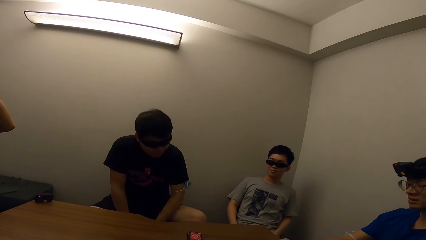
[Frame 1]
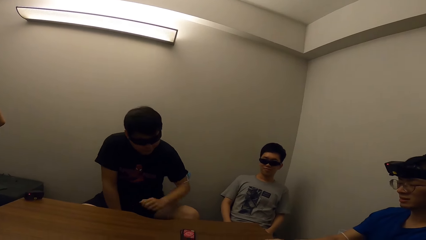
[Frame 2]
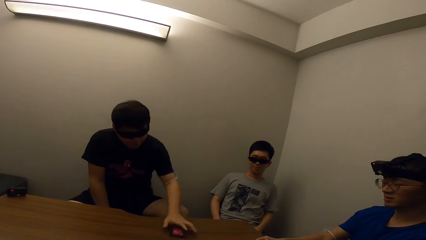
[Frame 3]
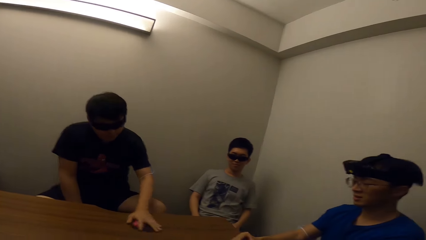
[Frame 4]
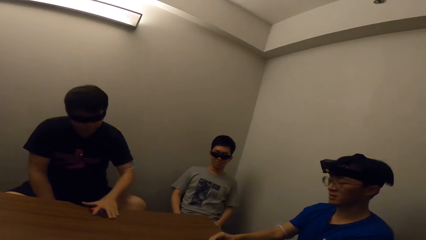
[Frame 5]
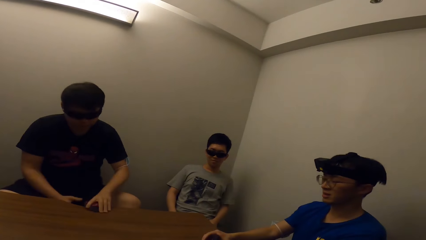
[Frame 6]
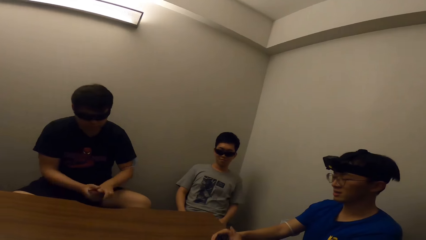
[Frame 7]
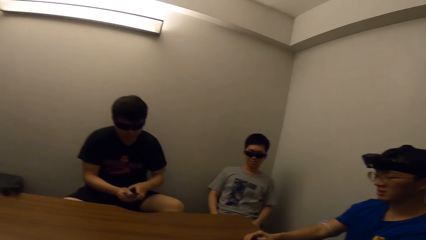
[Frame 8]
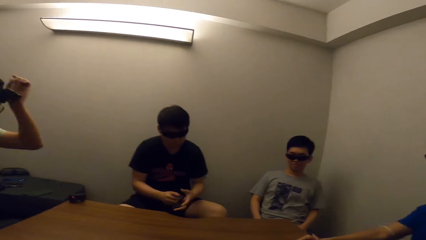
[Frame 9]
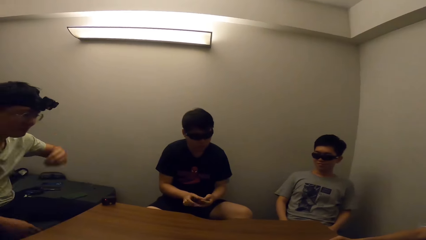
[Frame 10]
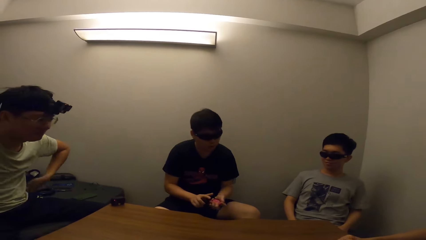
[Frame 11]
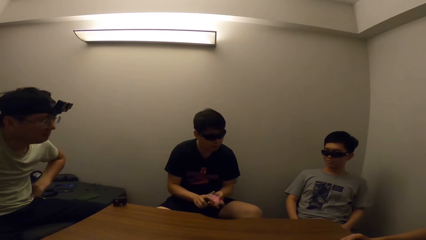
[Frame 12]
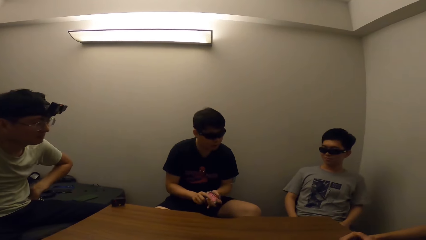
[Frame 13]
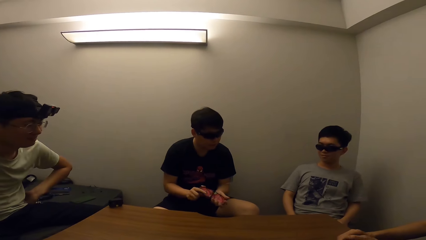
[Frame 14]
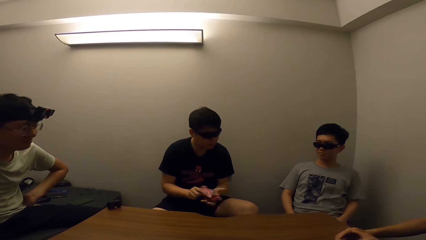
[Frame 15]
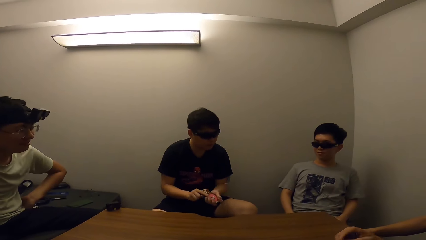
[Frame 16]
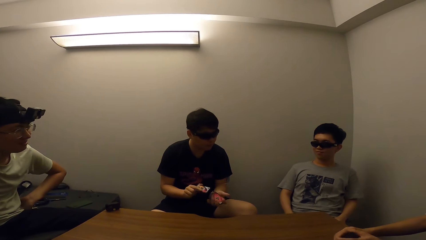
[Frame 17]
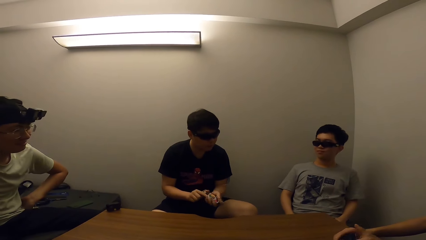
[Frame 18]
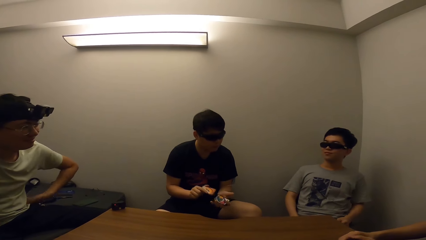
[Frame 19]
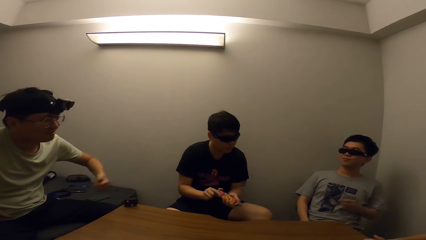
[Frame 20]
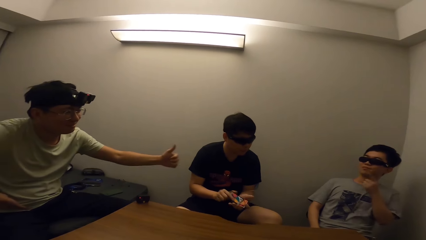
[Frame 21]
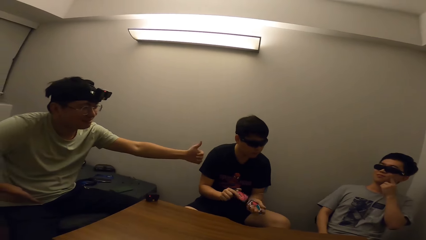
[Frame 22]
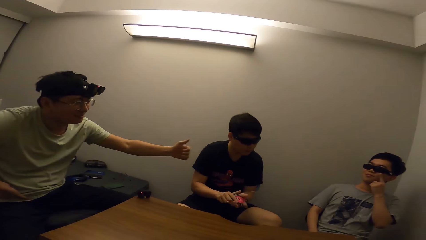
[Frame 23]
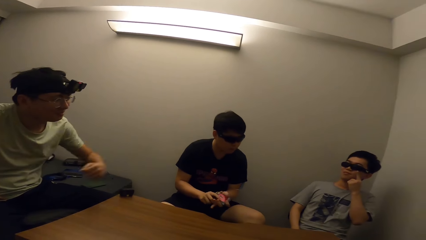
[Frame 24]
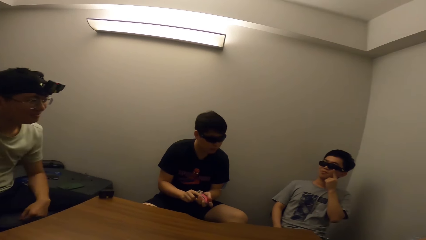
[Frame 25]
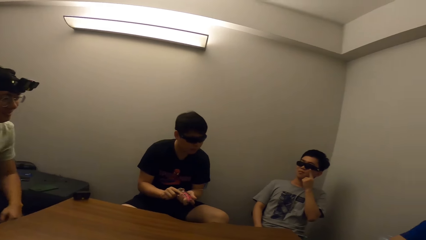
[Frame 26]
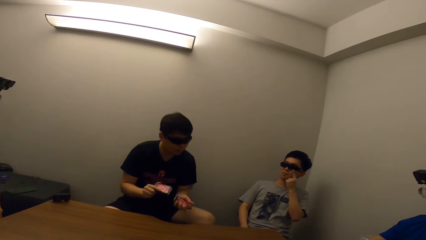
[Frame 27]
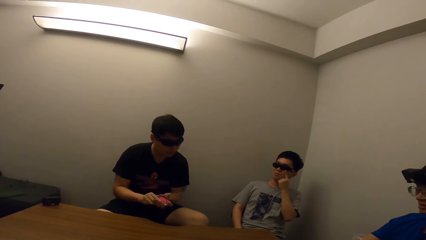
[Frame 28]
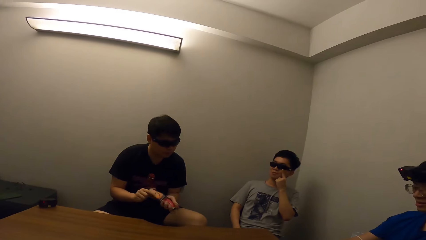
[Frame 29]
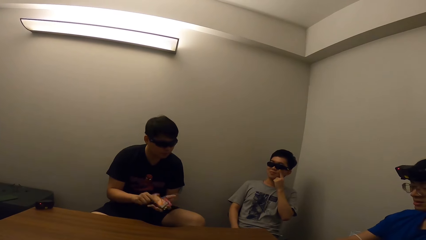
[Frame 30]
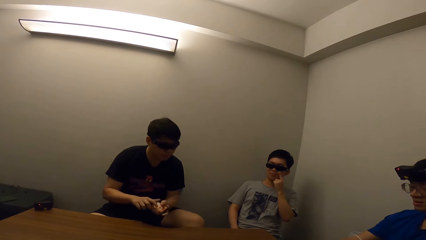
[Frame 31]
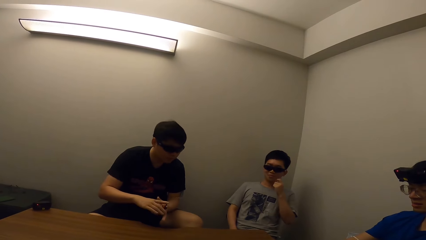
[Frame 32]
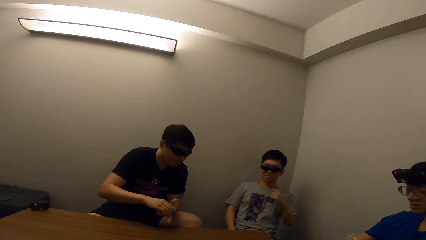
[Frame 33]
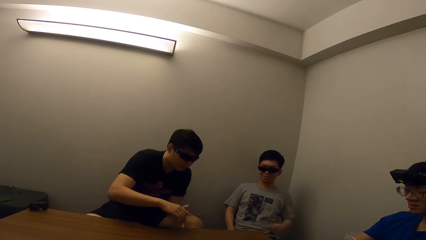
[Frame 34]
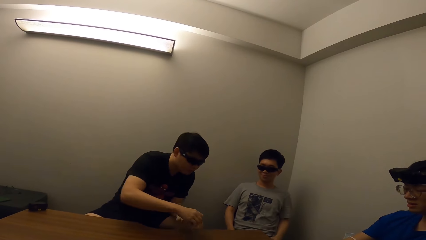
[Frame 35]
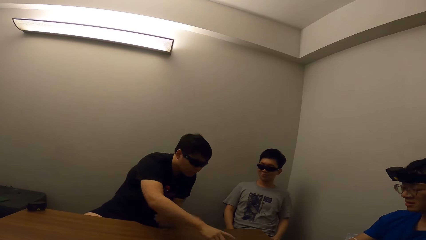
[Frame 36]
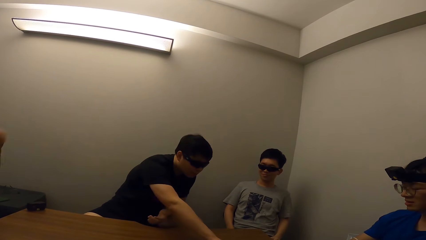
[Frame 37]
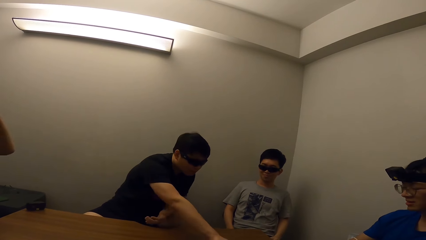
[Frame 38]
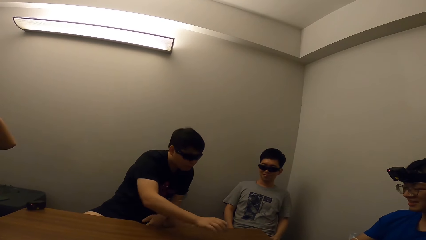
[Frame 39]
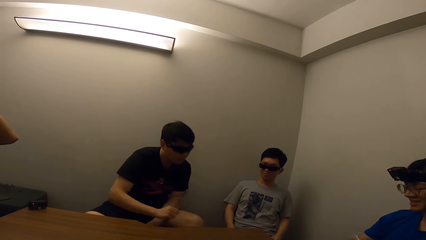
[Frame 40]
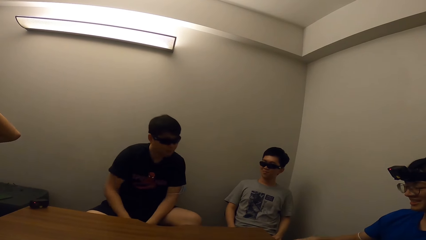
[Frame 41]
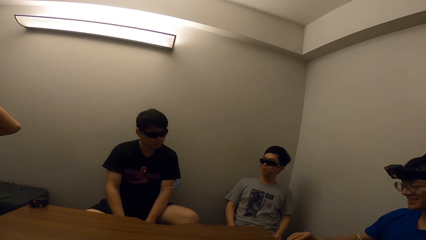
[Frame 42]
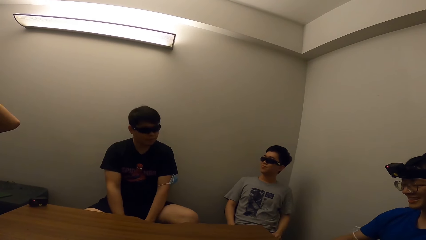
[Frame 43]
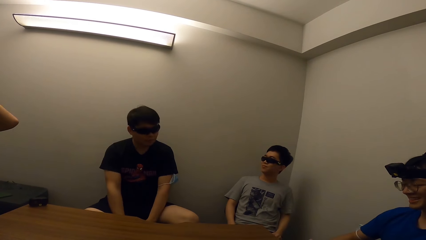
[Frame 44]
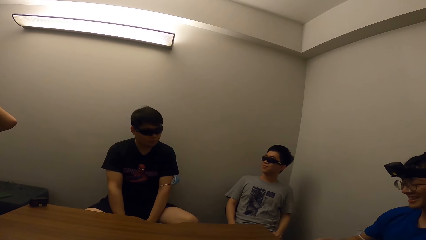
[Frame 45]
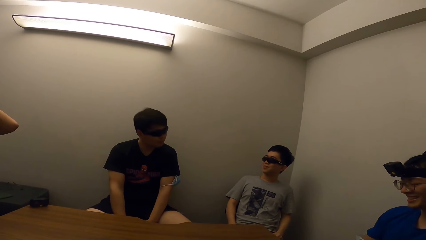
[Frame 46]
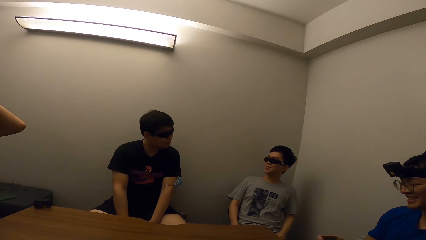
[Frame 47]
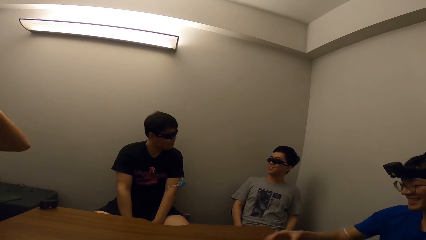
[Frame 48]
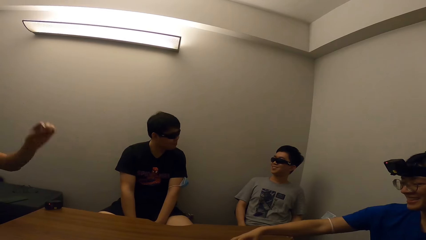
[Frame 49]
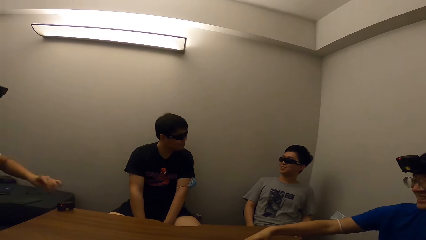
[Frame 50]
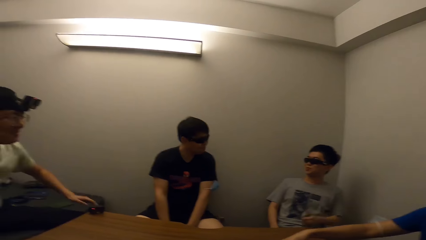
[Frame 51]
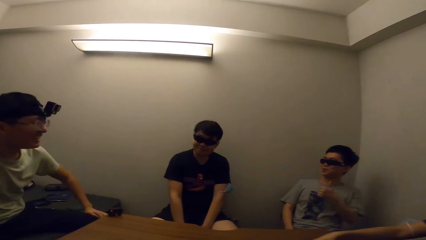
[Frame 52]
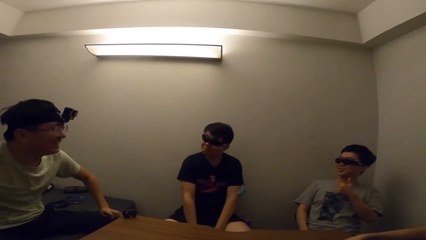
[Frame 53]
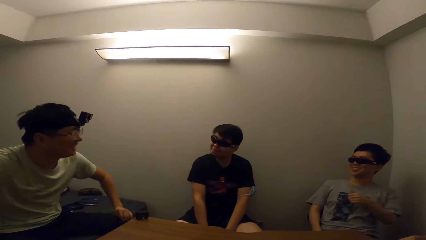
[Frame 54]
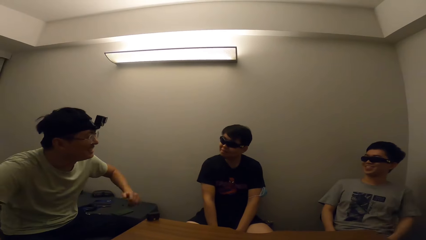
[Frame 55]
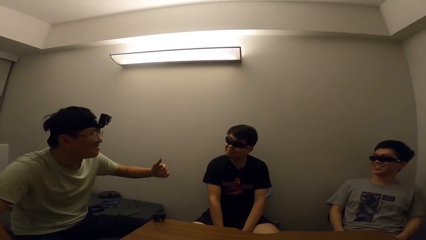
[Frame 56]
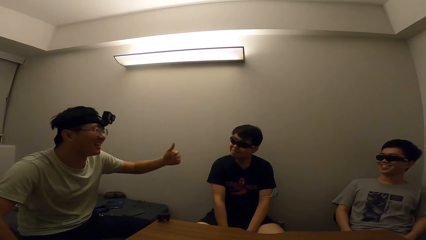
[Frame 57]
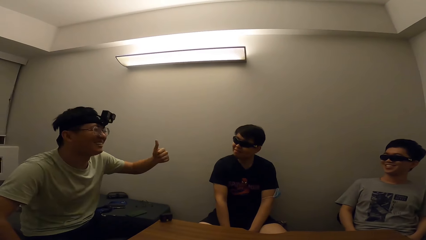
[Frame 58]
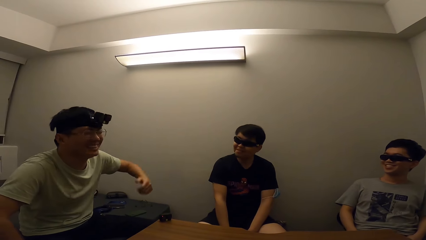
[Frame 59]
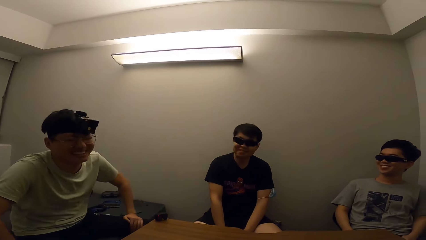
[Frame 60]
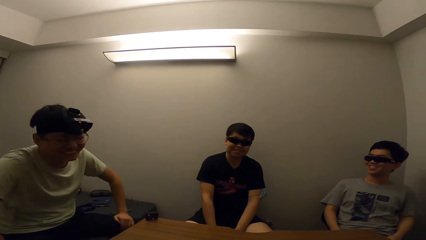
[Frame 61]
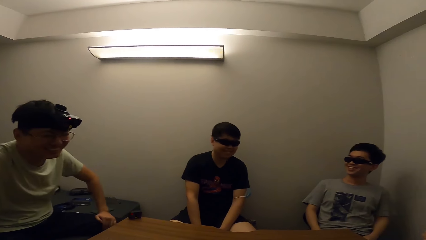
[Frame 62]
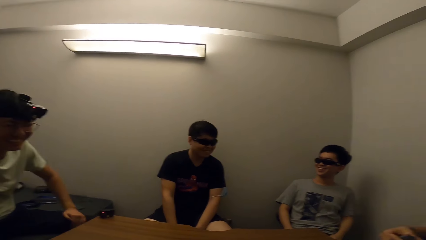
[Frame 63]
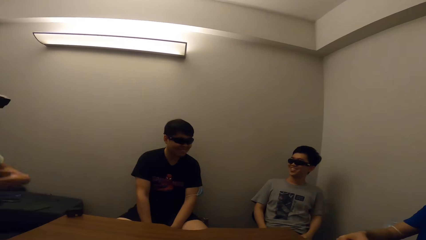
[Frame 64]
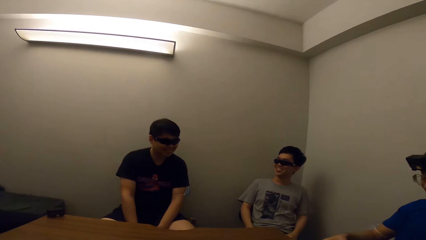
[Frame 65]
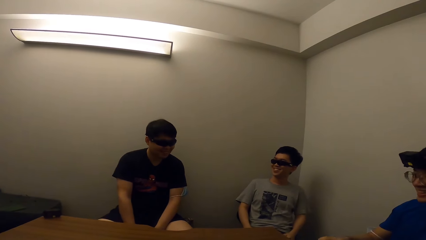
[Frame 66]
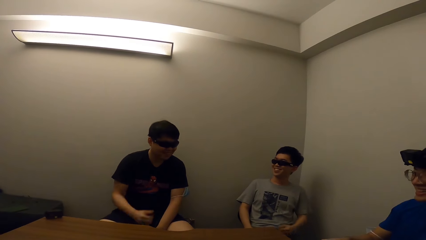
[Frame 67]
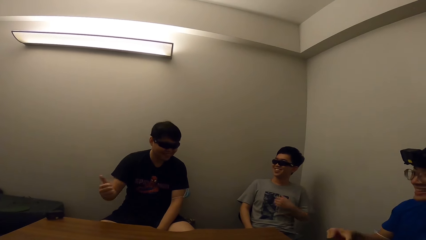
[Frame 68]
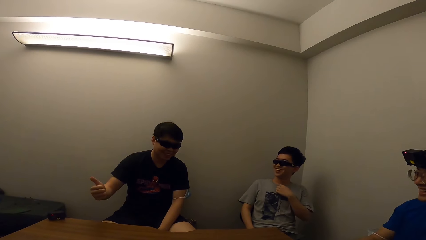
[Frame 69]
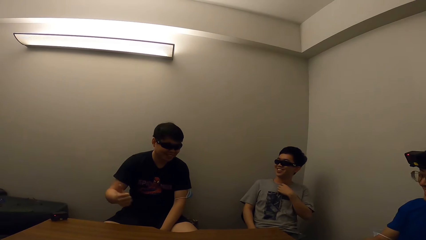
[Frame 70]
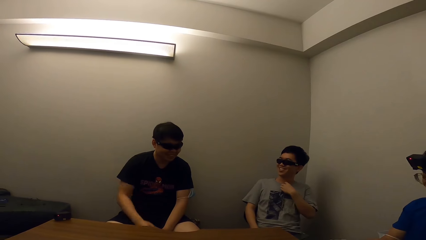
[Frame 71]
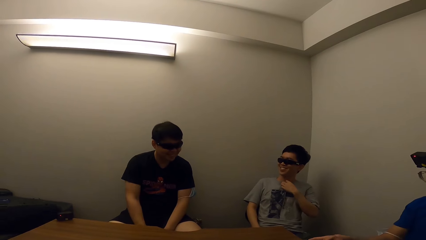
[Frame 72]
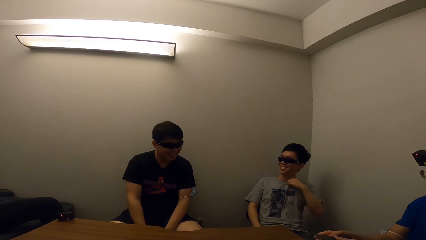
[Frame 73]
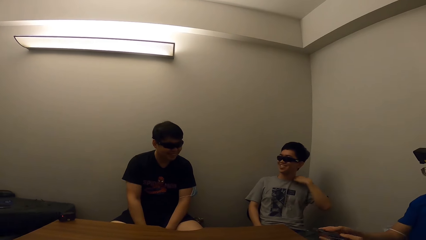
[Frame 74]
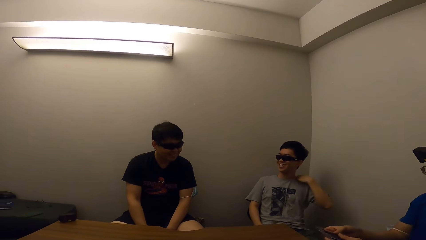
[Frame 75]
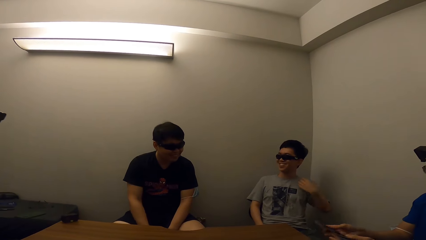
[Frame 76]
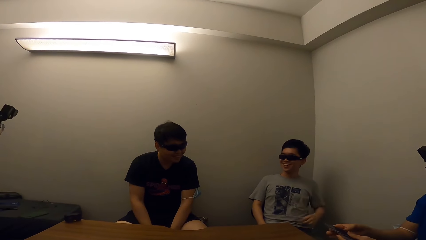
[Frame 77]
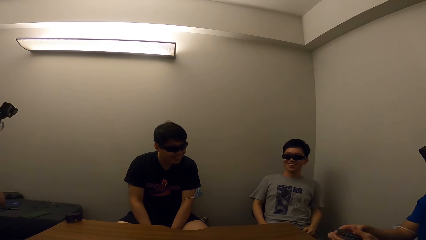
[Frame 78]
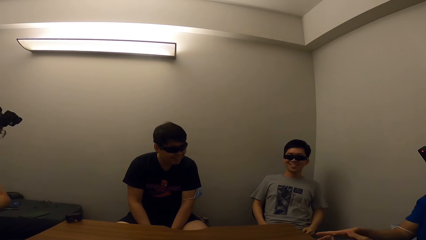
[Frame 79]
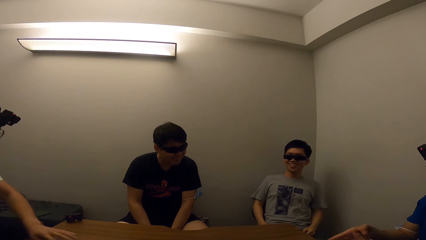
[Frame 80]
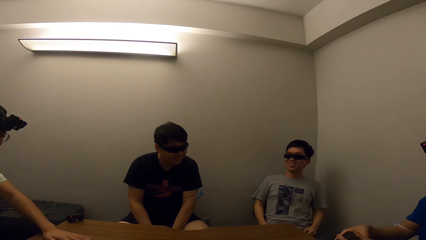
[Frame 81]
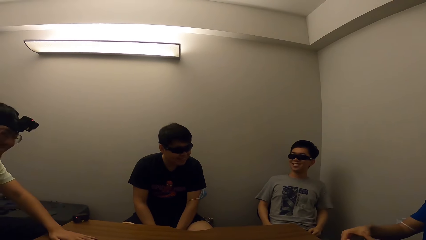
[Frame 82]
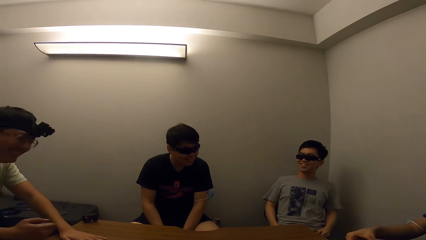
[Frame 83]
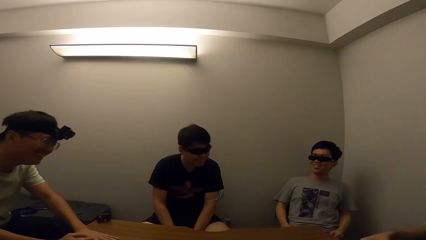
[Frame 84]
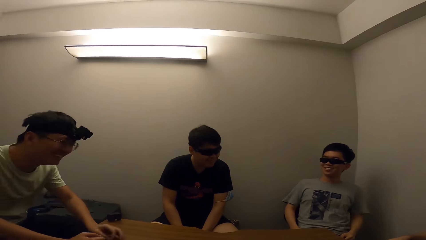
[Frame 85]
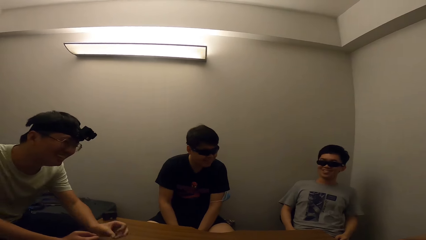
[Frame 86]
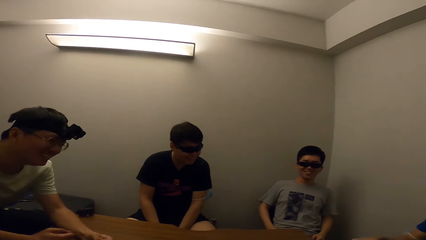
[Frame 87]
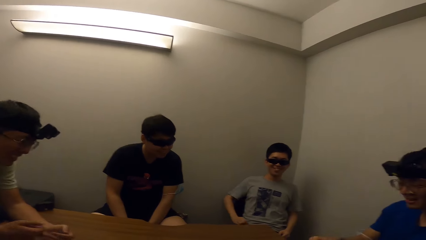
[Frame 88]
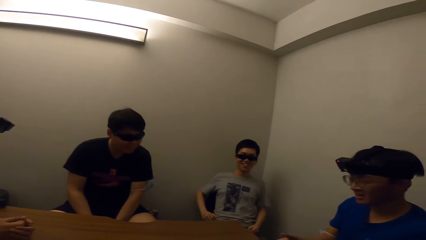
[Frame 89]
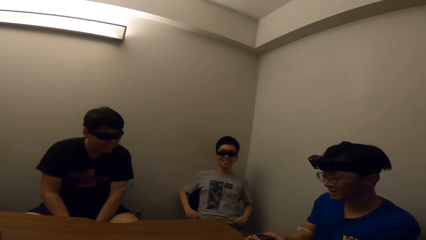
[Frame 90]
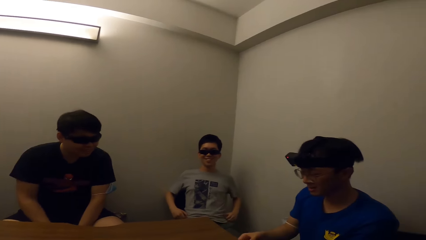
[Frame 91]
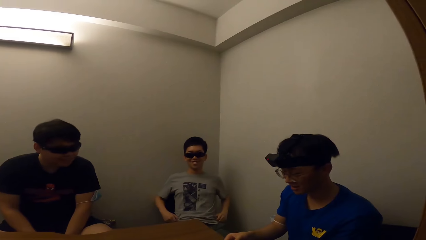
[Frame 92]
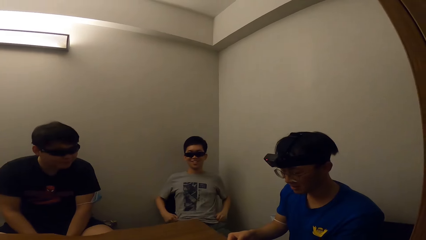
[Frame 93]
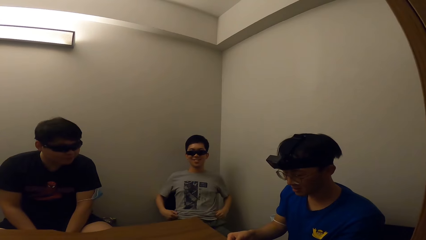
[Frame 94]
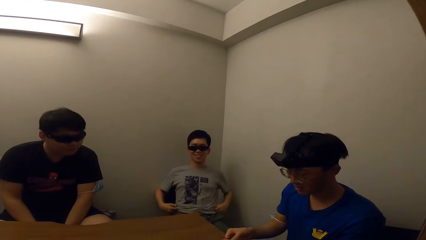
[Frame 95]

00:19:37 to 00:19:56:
A man shuffles the games and shares the game around. A person chats with three other persons.
